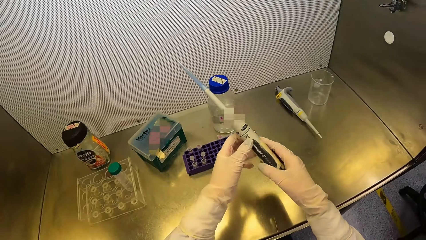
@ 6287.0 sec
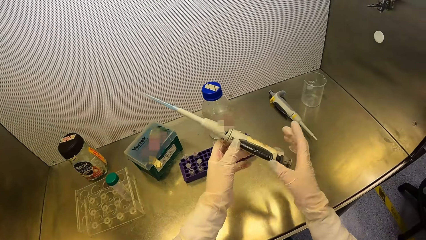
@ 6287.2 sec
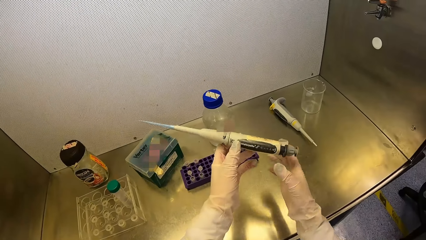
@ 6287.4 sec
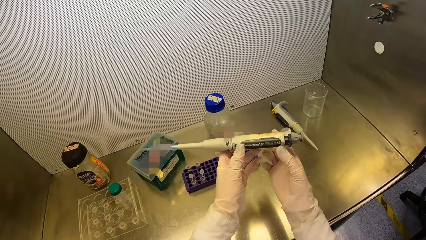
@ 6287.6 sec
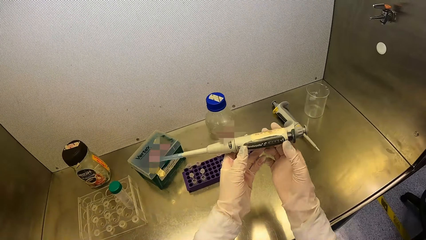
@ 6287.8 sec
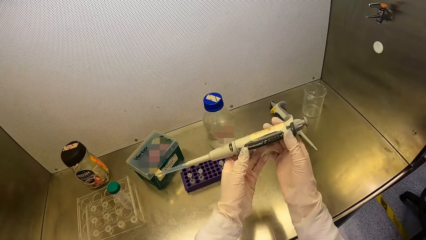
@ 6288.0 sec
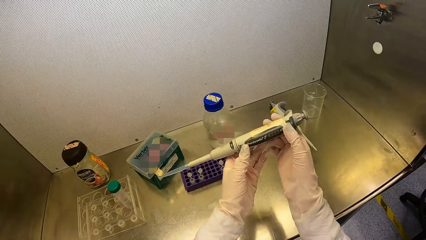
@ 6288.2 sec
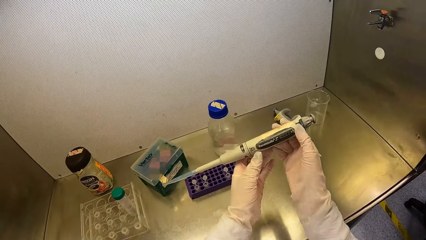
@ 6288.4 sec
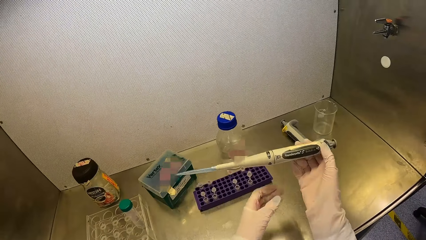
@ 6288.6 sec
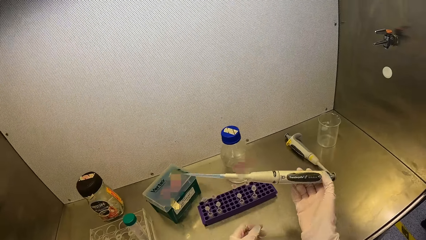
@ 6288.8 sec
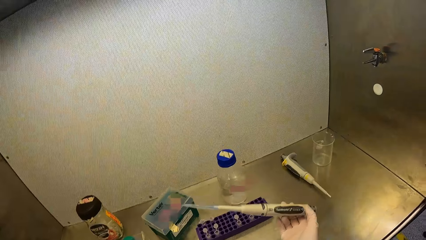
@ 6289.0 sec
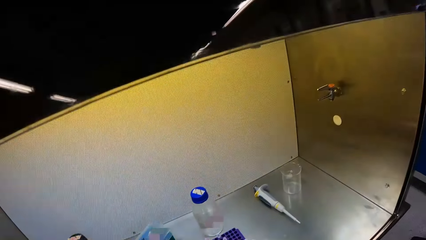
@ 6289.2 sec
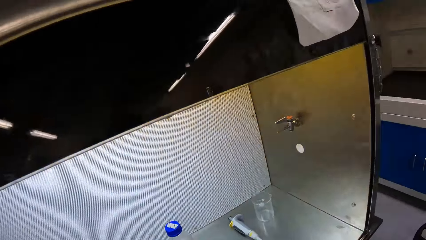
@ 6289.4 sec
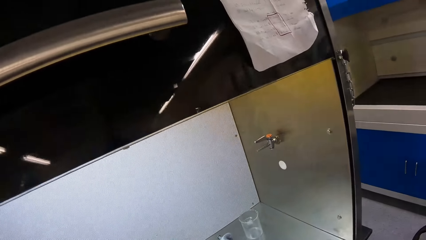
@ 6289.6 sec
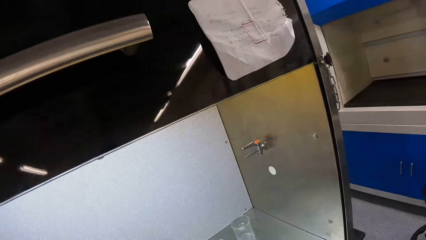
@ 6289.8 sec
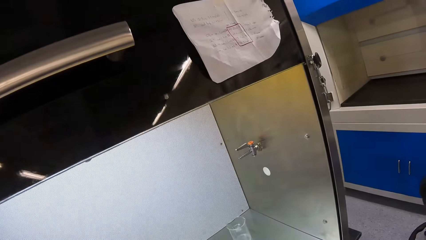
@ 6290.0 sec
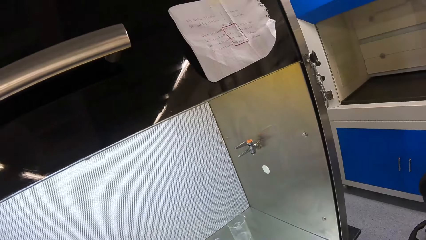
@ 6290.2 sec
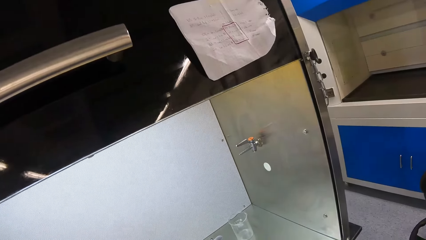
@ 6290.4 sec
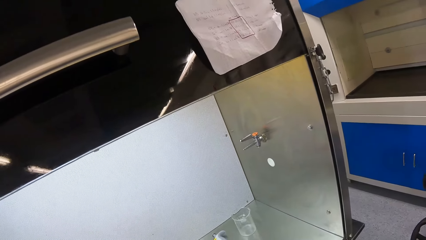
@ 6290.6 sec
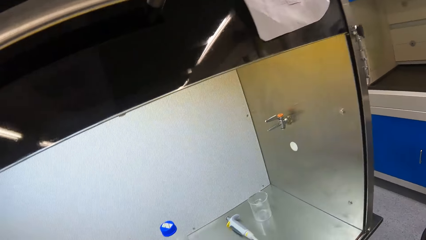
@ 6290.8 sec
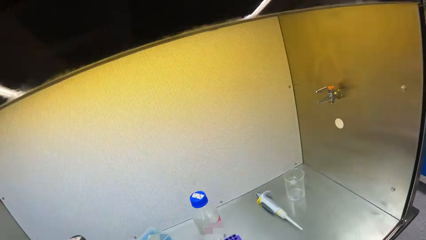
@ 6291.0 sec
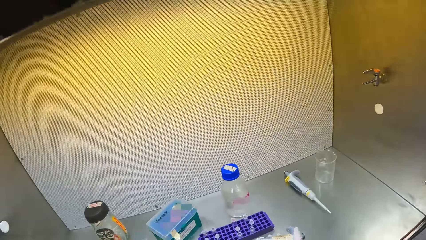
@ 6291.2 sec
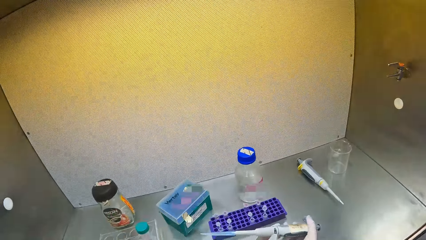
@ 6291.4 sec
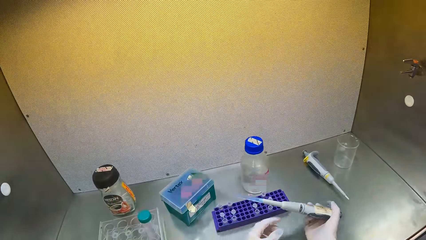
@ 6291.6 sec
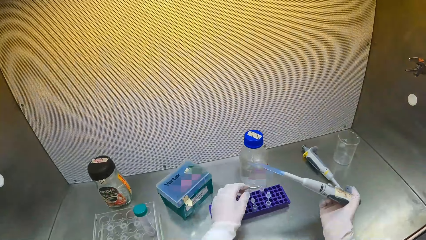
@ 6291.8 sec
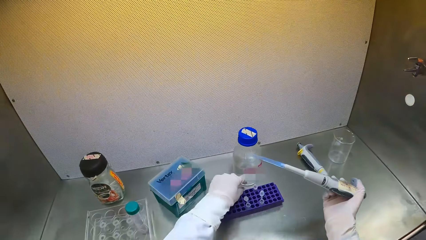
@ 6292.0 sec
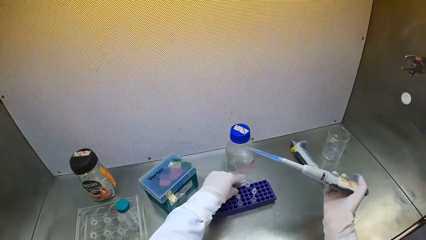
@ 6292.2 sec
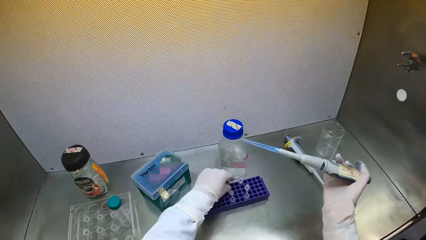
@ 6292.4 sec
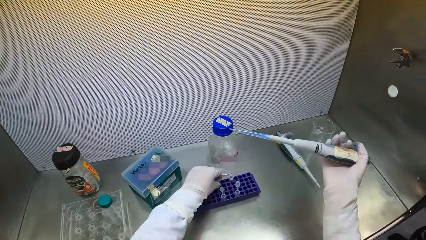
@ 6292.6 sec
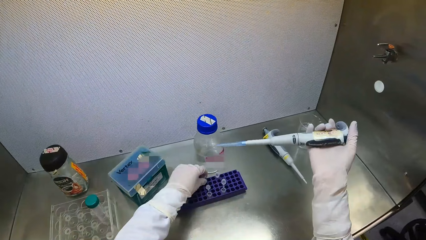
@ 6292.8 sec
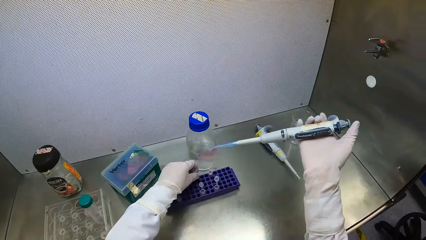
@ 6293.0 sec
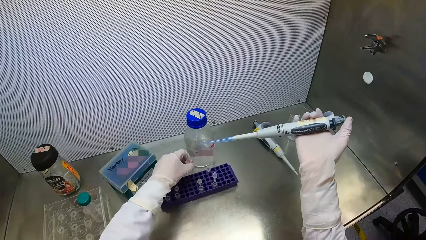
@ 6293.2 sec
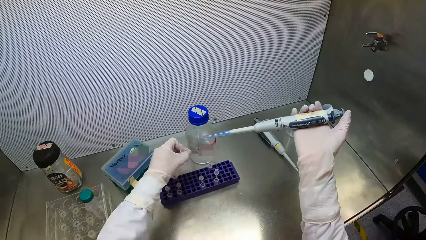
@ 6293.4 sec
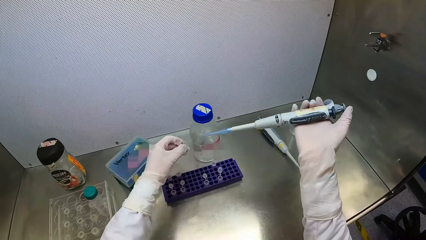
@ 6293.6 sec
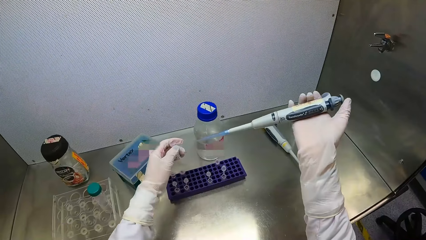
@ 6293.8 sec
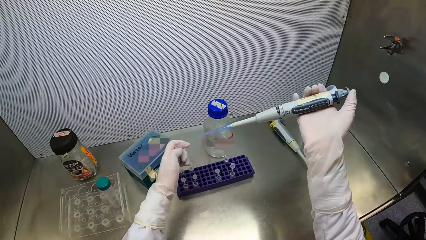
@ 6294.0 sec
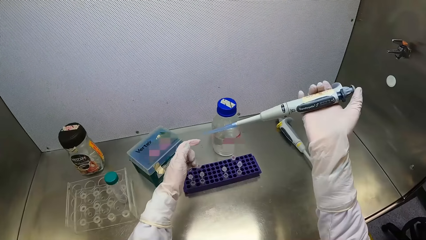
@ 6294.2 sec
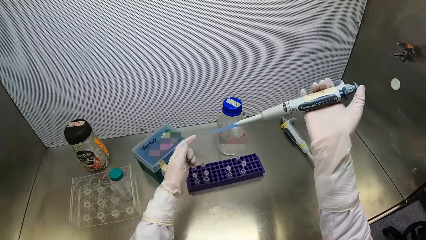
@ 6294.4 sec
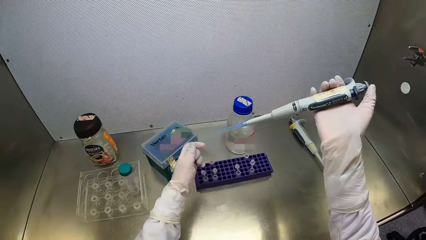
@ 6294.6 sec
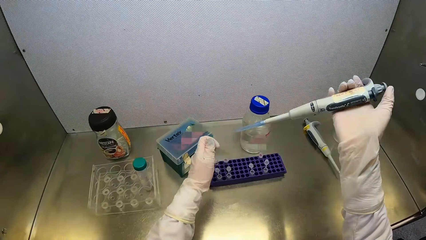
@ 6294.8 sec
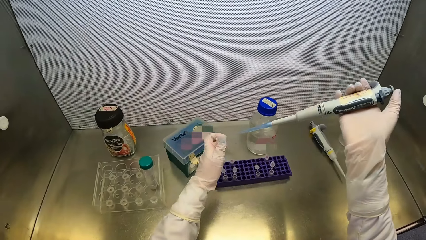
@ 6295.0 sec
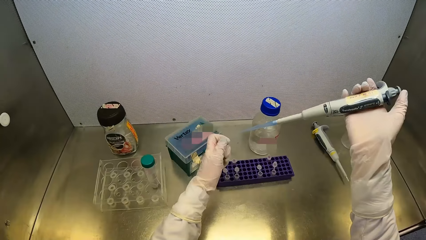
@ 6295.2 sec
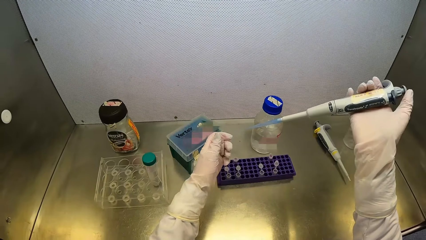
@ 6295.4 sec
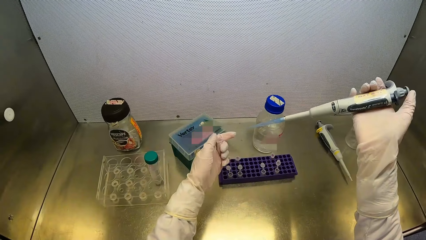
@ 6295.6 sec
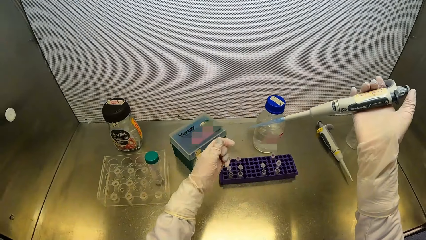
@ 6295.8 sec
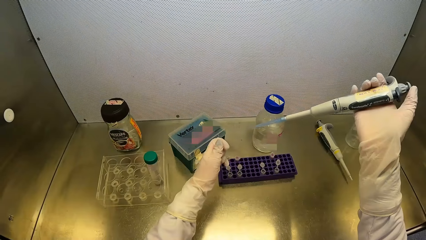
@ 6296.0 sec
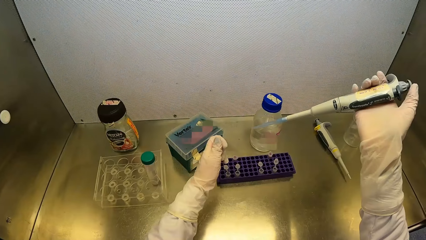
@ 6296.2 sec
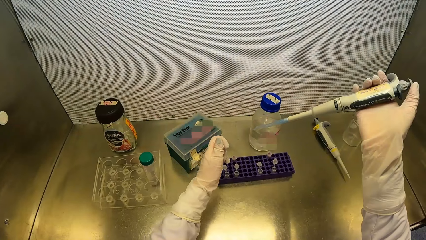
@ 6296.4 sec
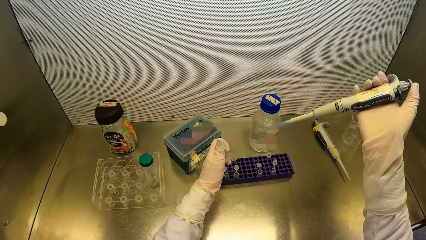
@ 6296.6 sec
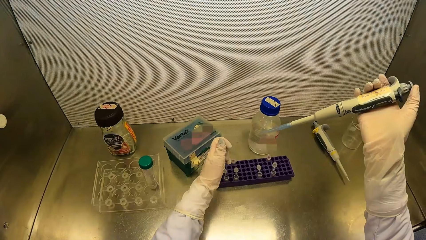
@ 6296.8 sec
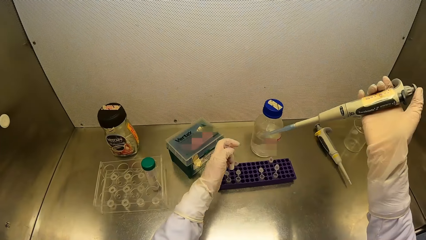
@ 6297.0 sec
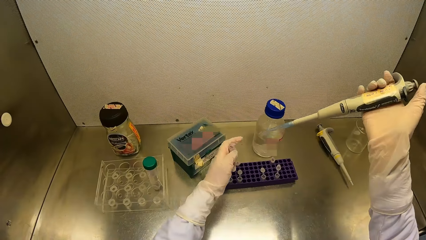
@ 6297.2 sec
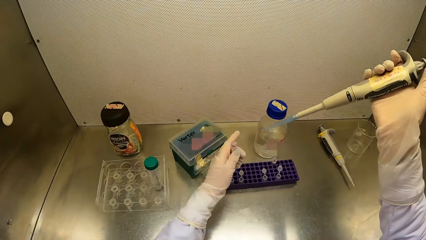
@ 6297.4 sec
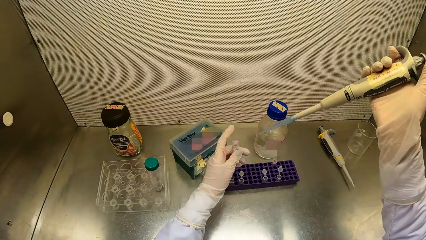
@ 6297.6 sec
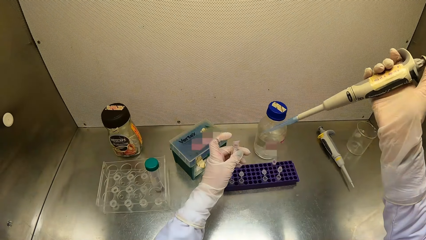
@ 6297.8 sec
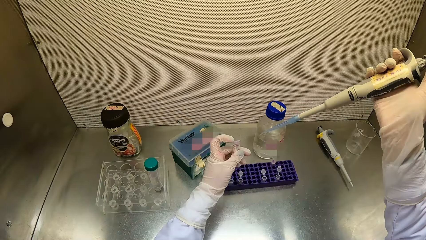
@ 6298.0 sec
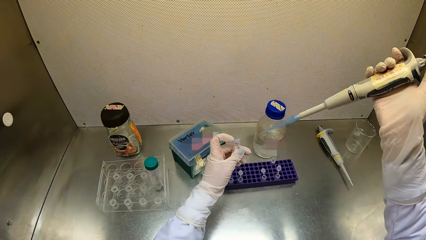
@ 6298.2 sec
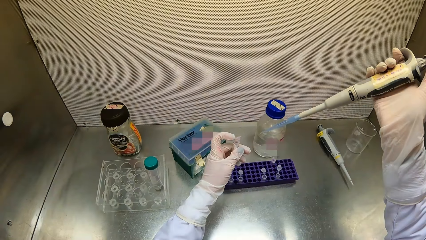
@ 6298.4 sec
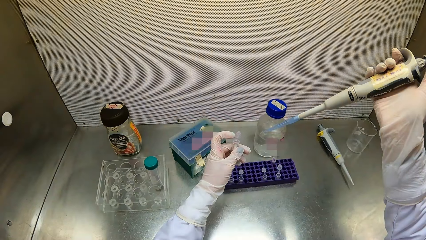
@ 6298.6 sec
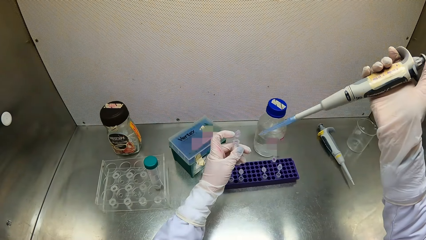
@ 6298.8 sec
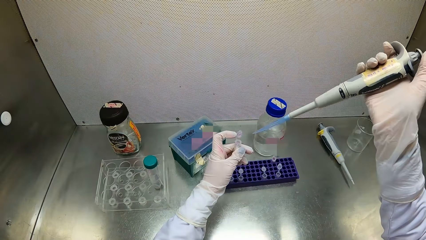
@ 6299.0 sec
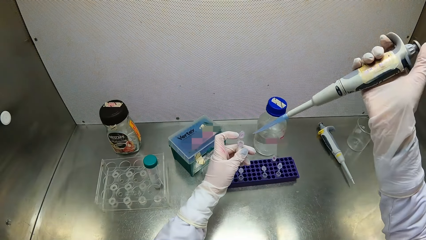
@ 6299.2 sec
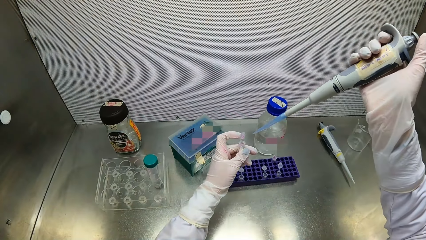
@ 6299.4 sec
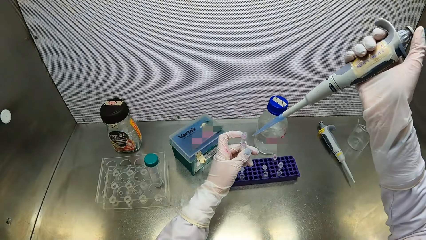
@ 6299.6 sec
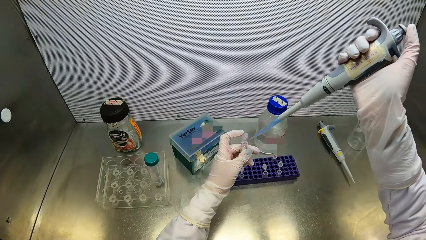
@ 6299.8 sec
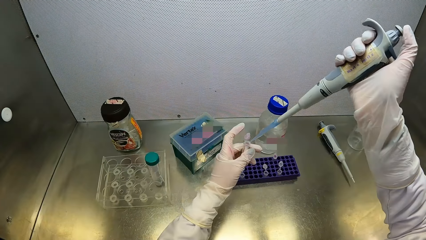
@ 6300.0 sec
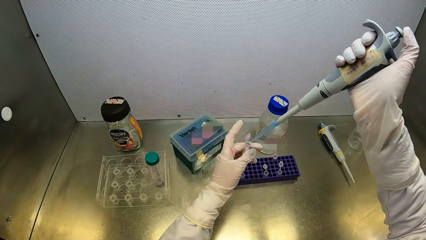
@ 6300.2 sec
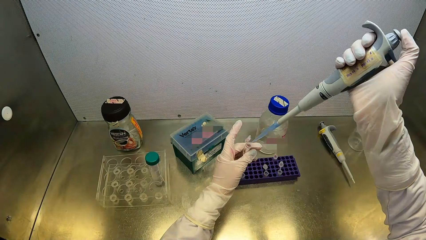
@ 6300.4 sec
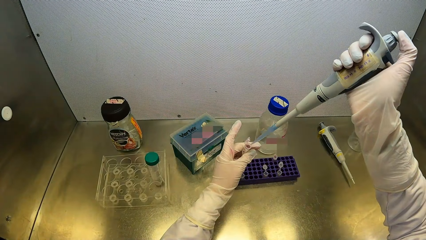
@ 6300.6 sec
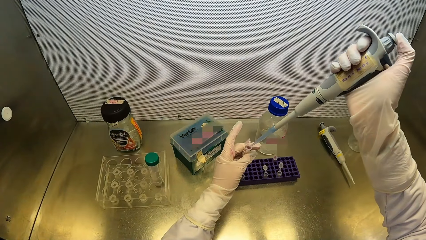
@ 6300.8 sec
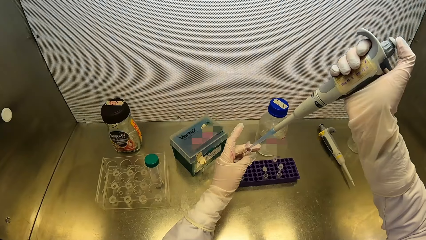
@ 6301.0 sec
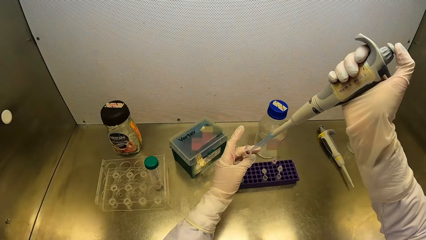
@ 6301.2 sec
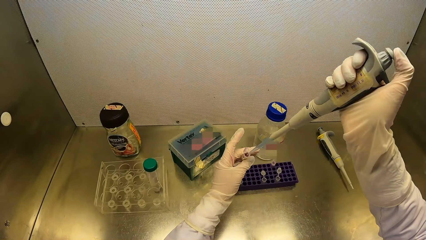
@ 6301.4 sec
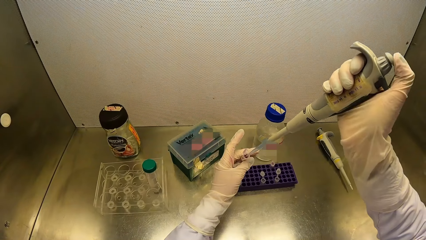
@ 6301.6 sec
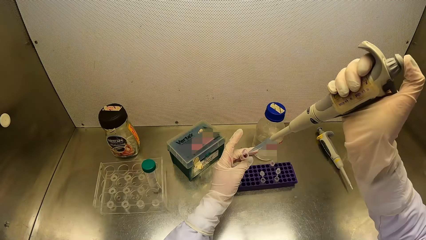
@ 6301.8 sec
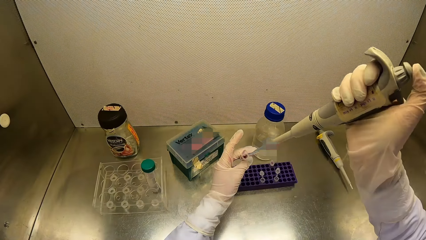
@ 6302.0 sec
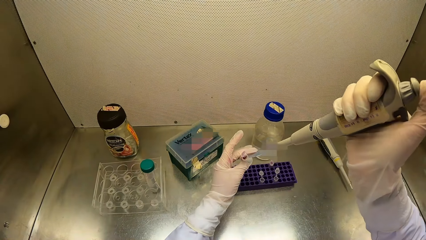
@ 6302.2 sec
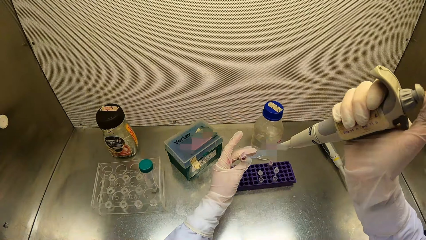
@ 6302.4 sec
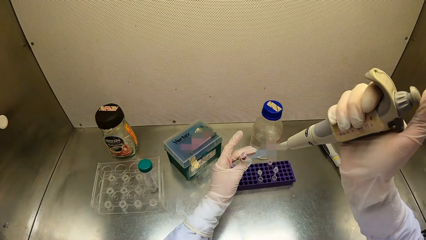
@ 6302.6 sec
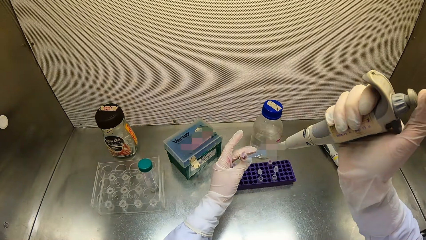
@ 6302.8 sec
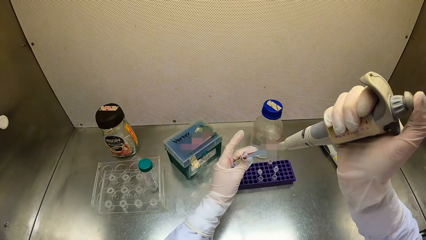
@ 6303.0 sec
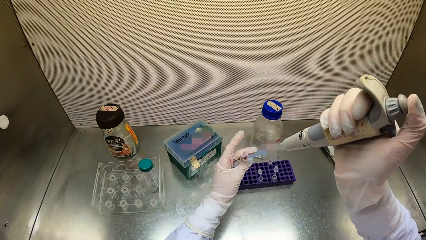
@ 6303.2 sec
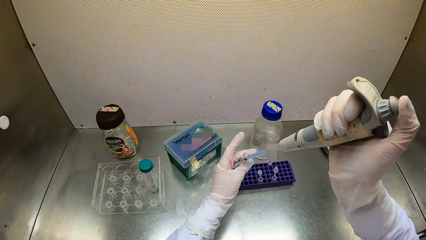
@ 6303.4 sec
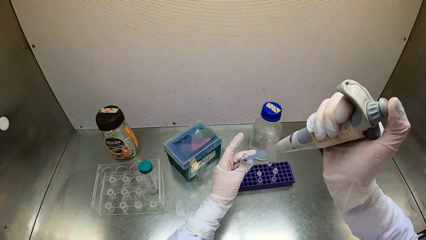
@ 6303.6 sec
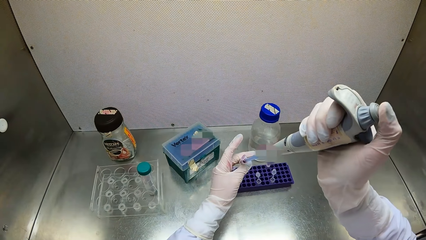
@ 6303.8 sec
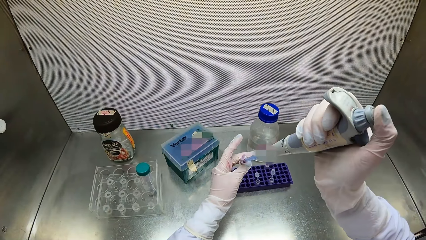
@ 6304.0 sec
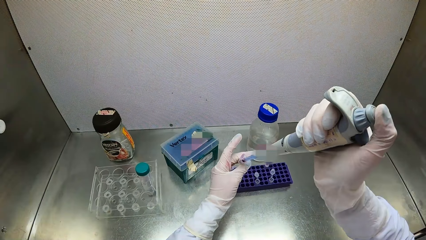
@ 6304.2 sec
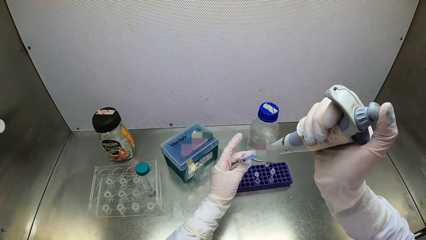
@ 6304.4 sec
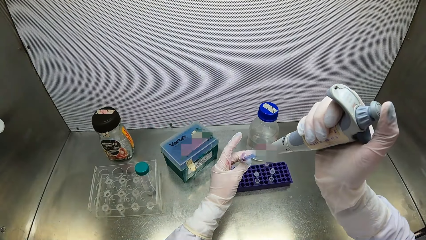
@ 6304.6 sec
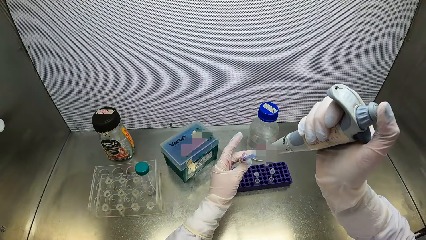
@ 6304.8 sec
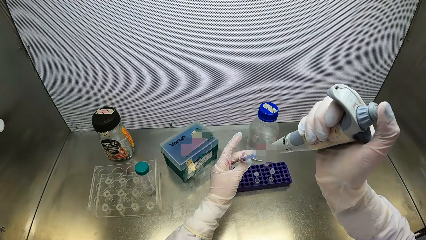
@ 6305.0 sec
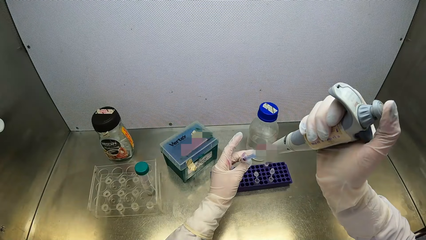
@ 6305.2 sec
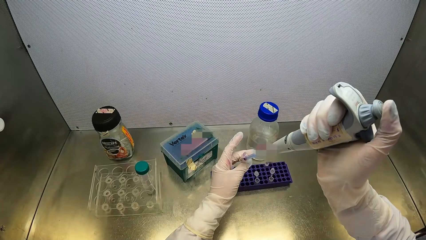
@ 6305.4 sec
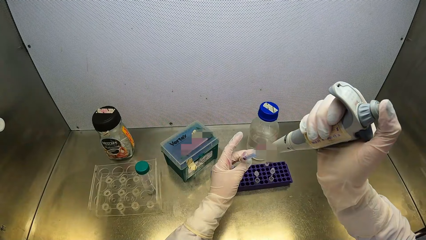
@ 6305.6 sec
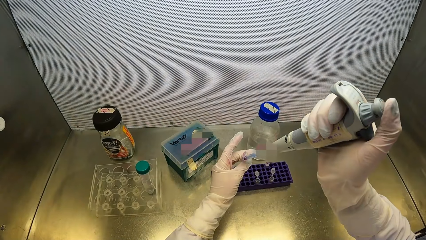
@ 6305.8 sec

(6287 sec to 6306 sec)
The camera wearer passes the micropipette in her right hand to her left hand. She passes the micropipette in her left hand to her right hand. She takes the vial or tube from the vial tray on the table top of the fume cupboard with her left hand. She opens the tube. She transports the liquid to the tube with the pipette. She injects polypropylene chemical in the micropipette in her right hand in the vial in her left hand.
